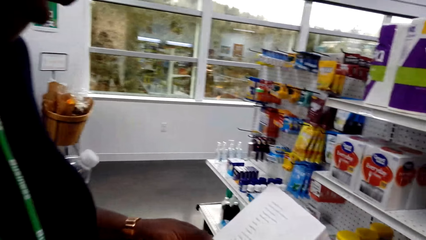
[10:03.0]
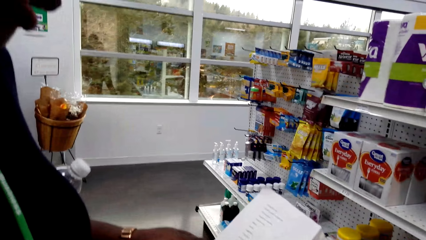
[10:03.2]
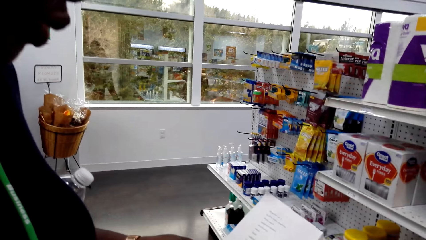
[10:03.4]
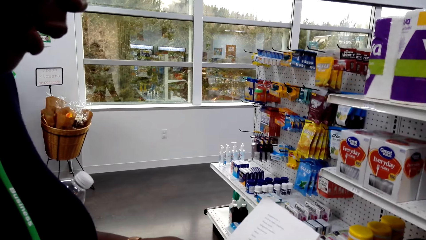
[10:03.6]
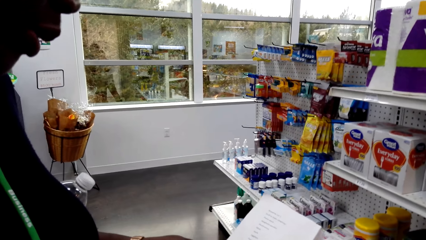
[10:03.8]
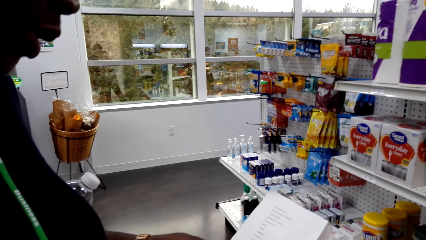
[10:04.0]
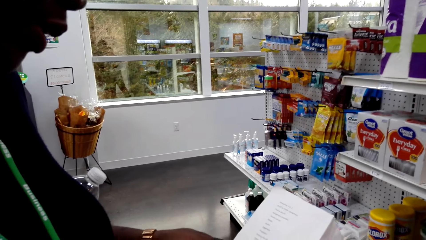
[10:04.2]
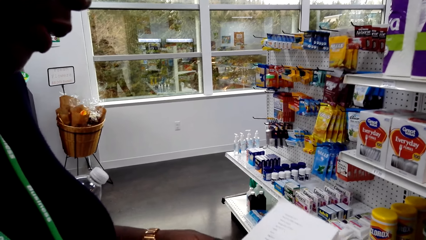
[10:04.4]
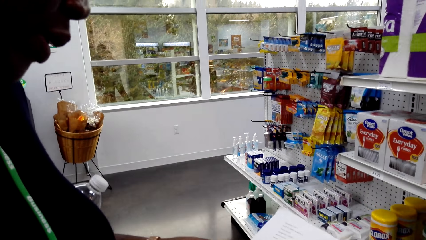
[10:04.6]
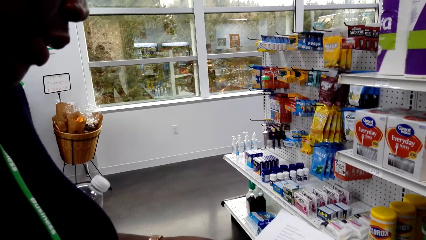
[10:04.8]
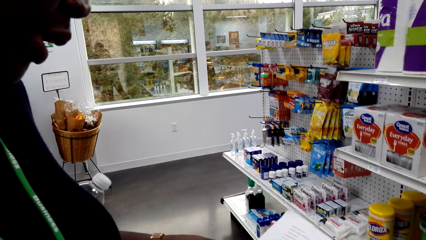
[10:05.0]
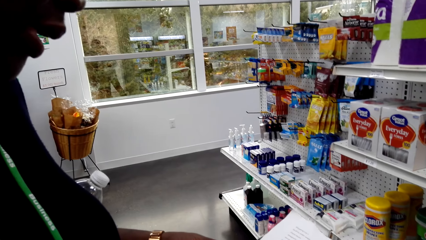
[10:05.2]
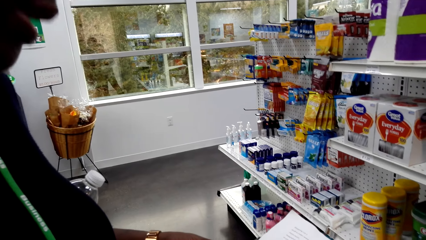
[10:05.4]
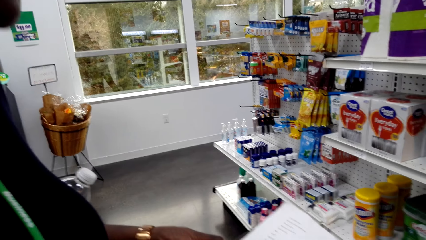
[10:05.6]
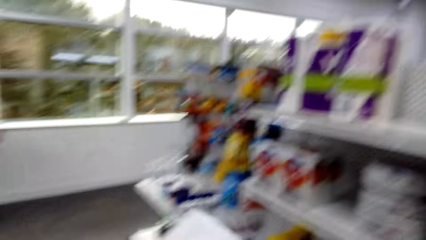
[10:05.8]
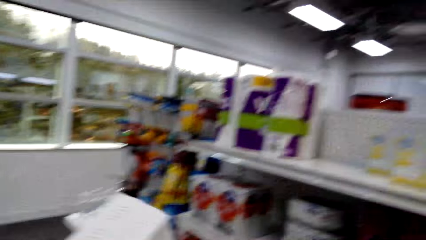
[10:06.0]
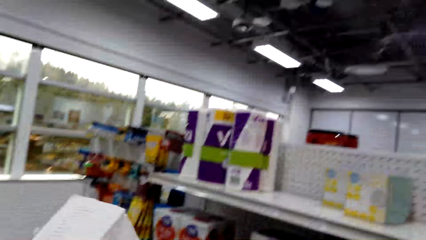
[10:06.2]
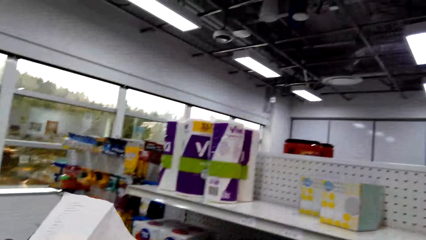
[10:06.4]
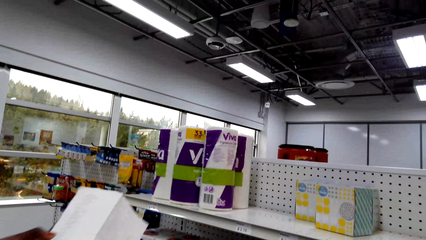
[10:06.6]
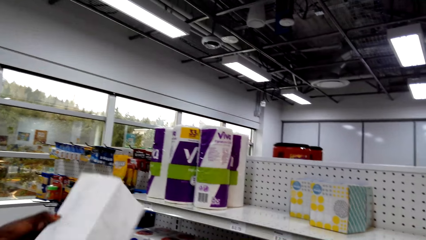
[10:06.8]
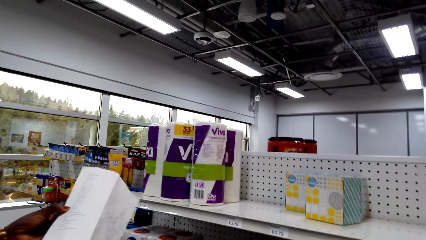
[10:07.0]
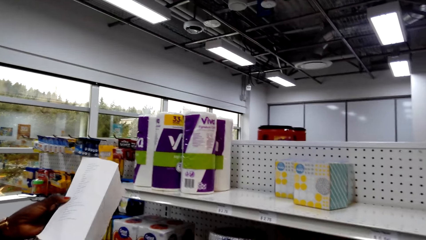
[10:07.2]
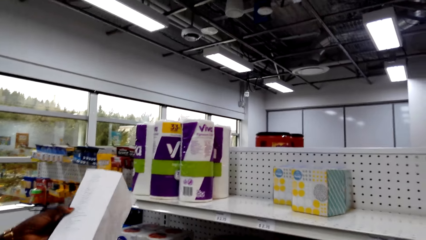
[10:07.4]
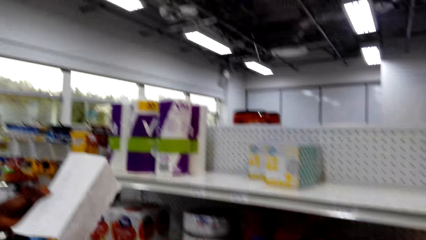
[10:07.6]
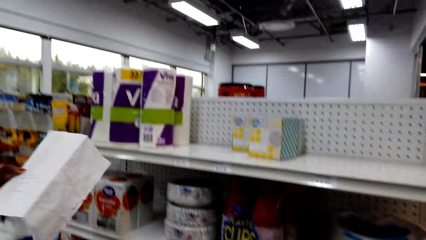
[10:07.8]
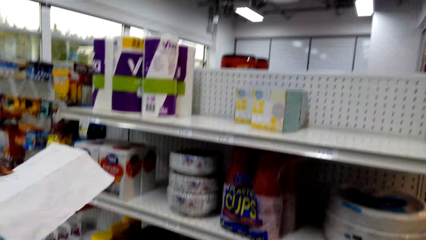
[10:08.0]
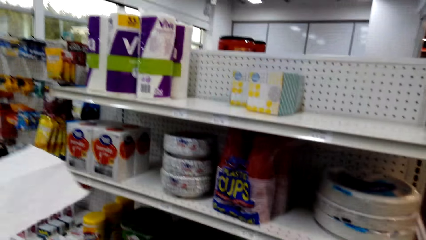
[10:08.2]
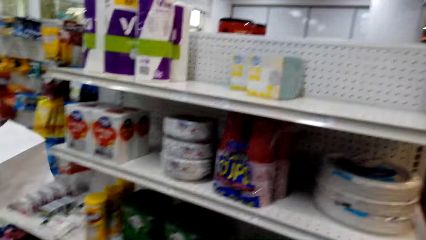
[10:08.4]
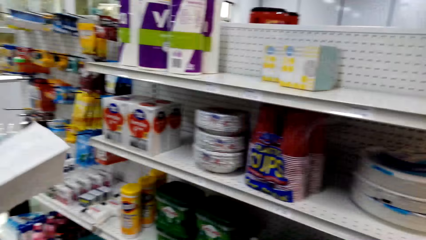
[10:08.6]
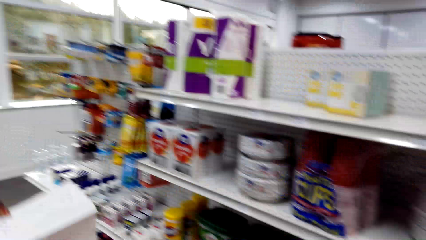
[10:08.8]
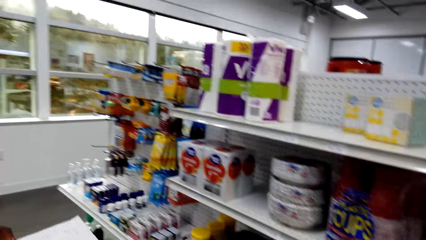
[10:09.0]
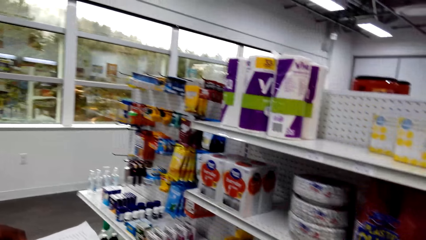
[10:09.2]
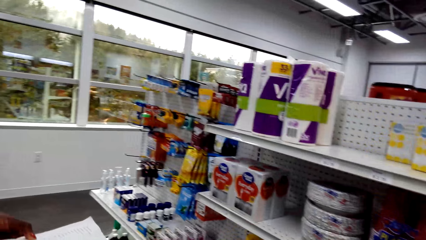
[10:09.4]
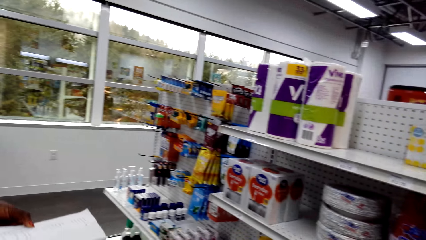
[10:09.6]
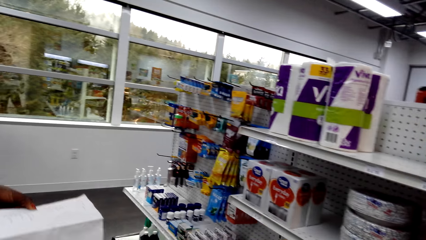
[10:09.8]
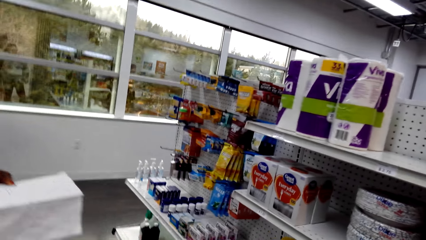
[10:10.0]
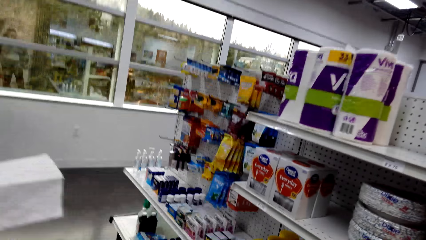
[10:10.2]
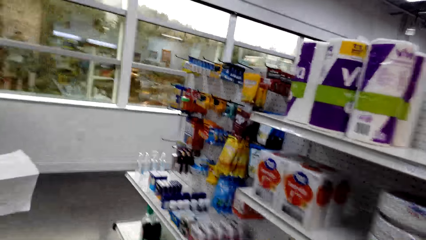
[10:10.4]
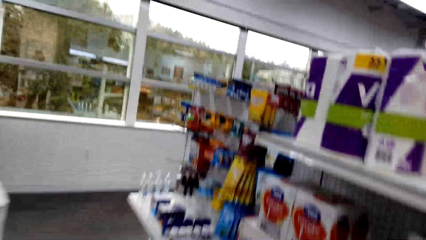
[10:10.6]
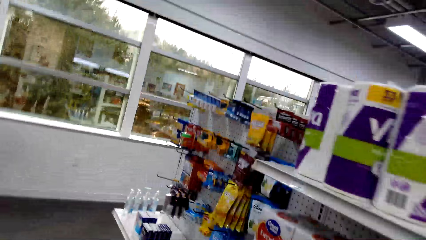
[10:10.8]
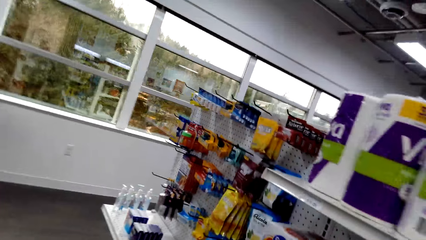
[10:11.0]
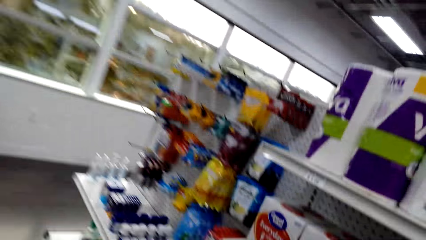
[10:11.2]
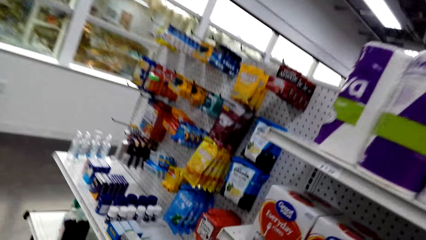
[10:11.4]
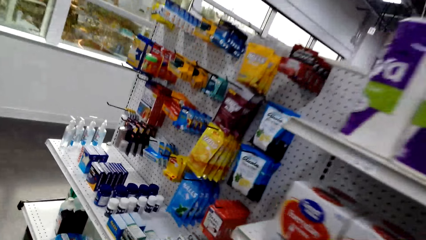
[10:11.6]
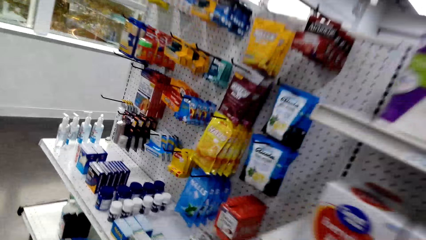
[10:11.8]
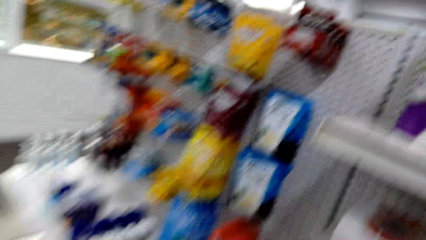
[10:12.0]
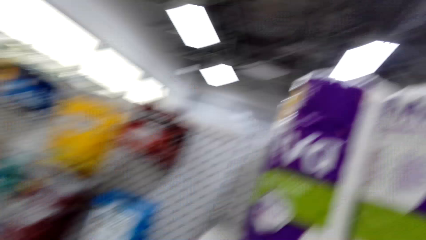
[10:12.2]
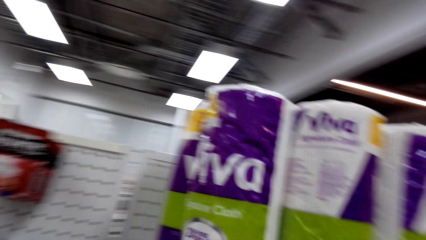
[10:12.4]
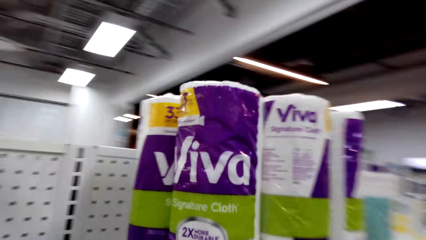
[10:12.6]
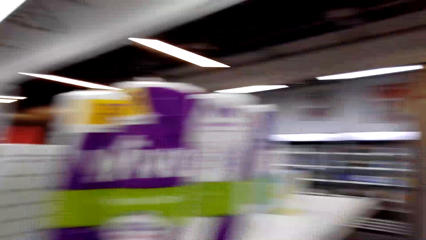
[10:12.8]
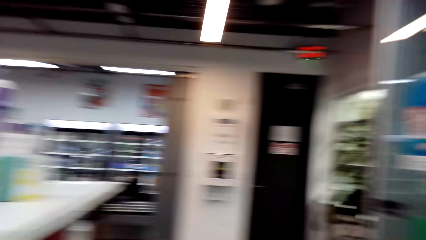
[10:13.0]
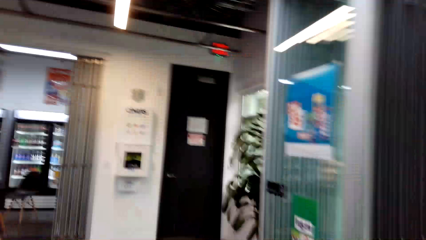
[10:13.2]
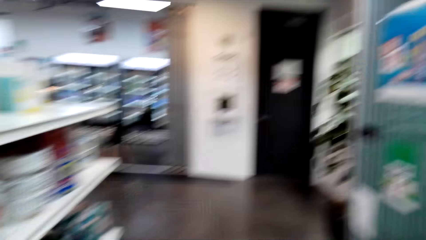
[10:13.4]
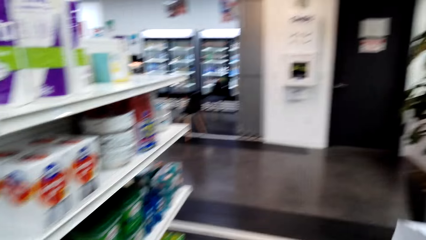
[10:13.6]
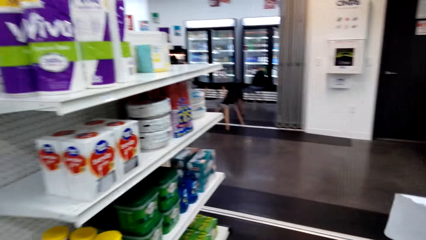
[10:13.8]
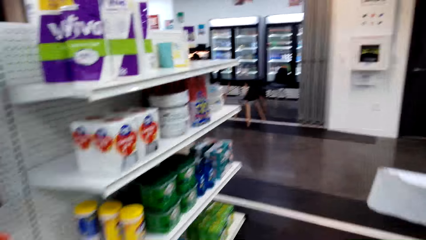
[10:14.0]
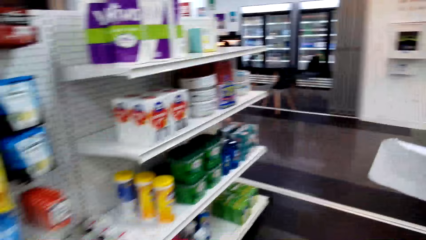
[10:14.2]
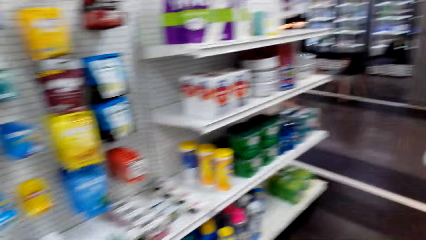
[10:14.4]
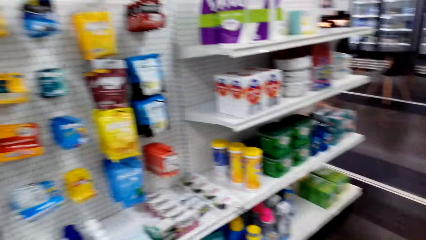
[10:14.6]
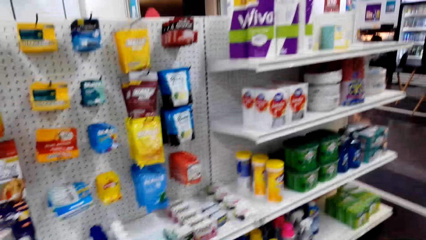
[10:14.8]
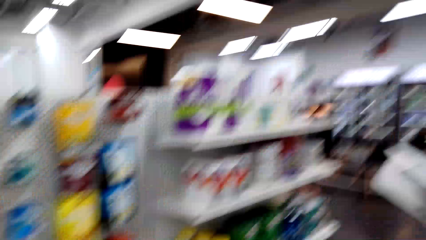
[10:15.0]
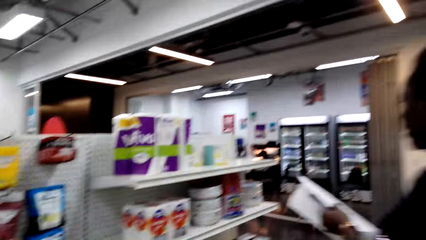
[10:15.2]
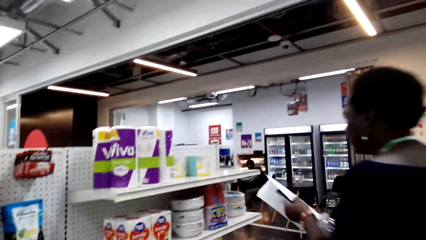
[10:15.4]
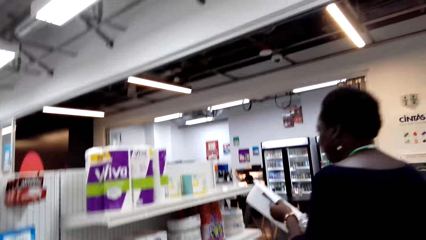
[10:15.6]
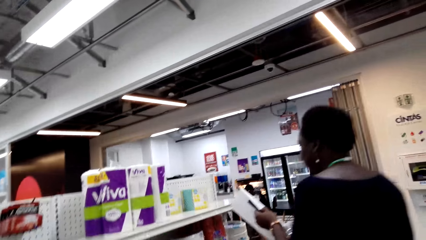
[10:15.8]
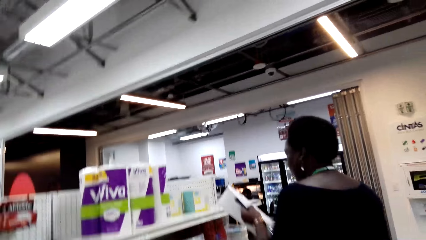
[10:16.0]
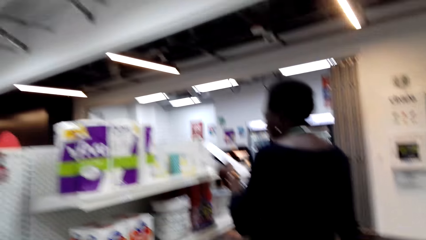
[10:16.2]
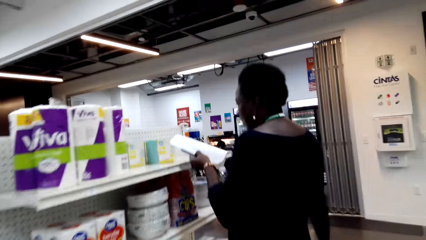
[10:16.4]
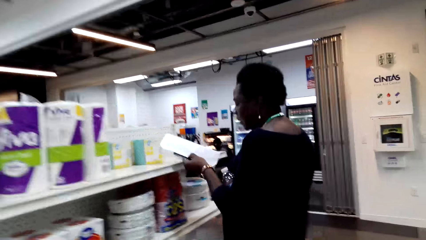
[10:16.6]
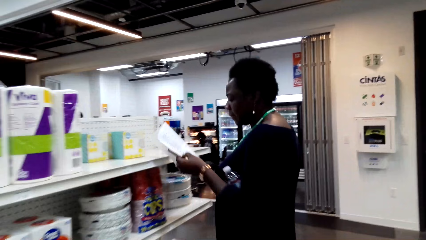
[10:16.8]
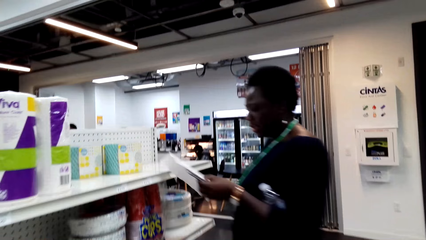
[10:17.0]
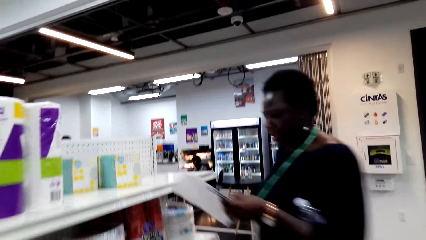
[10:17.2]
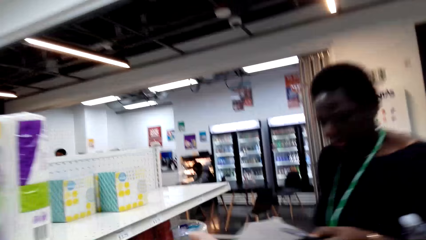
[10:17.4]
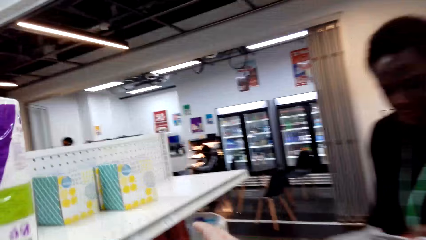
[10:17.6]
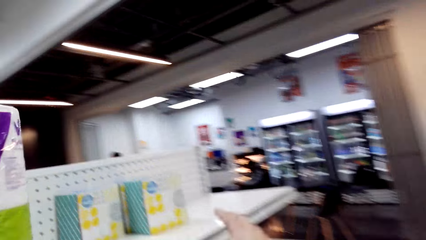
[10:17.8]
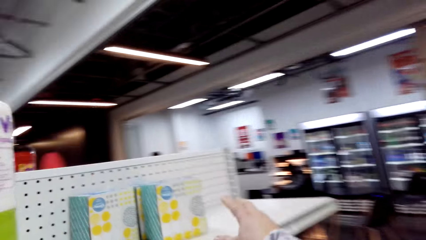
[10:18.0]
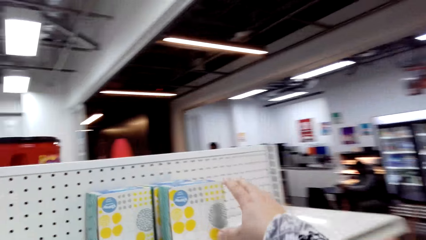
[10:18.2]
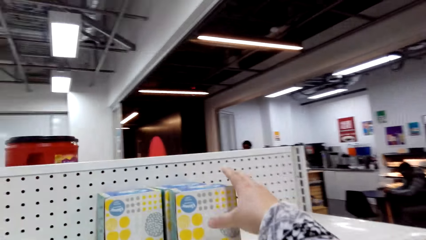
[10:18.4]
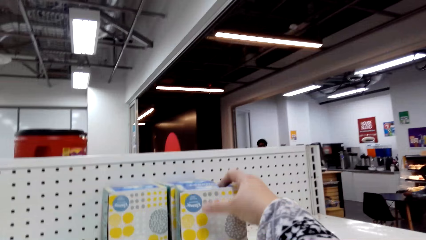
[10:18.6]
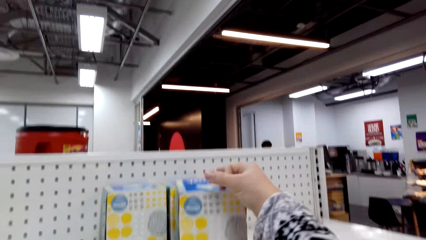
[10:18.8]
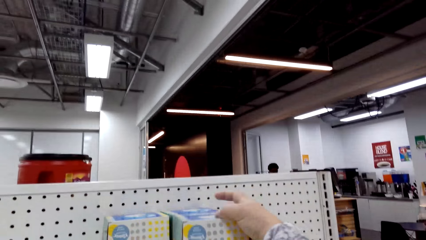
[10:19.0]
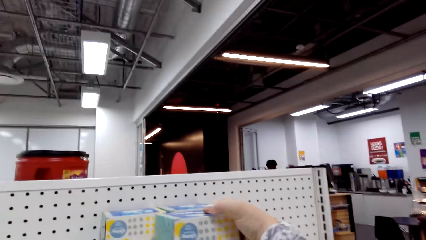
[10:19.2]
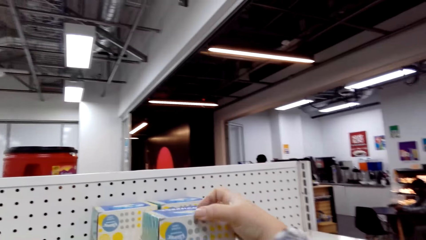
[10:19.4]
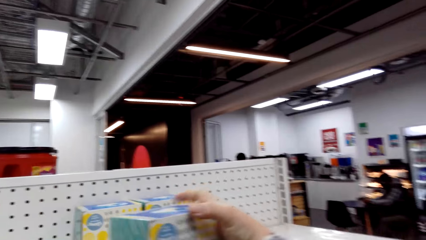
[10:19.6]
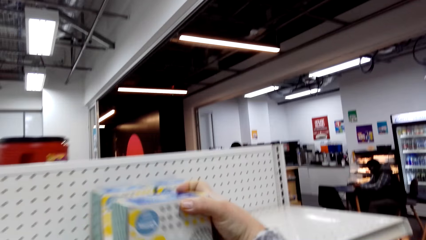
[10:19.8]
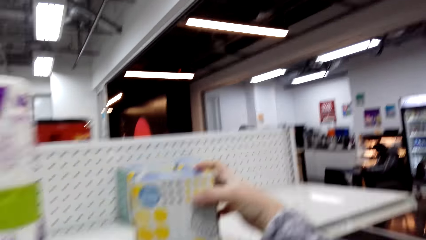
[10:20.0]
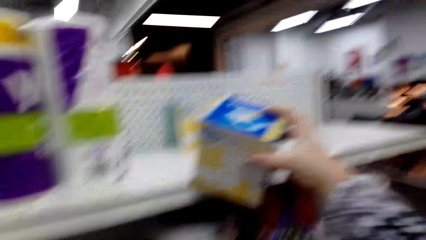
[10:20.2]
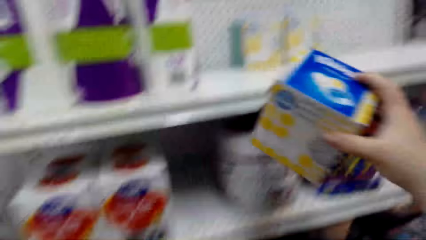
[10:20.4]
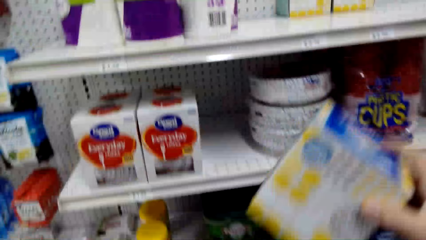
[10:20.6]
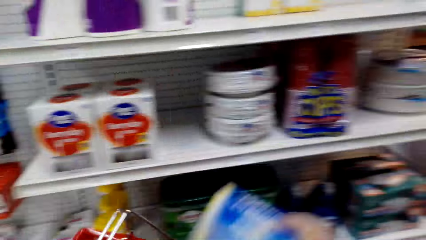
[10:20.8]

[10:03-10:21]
The camera wearer looks at the shopping list. A woman looks at the shopping list. The woman shows the list of something to the camera wearer. The camera wearer looks at the items on the shelf. The woman walks away from the camera wearer. The camera wearer holds the box. They pick the box of something.
